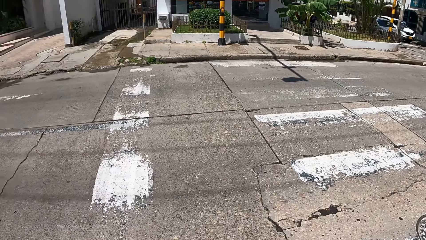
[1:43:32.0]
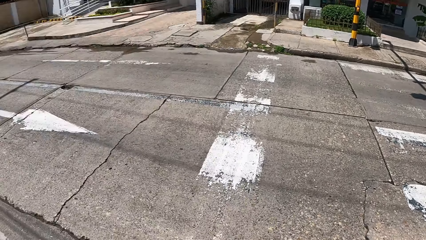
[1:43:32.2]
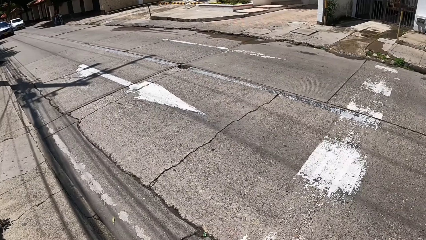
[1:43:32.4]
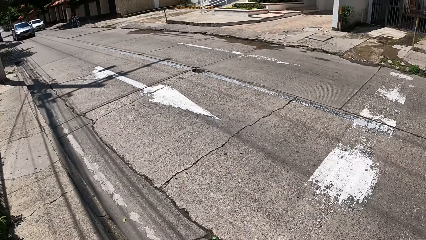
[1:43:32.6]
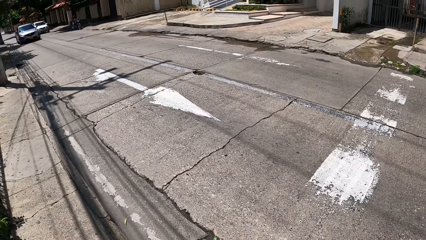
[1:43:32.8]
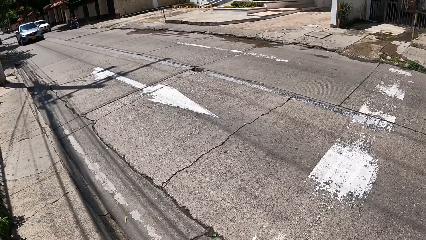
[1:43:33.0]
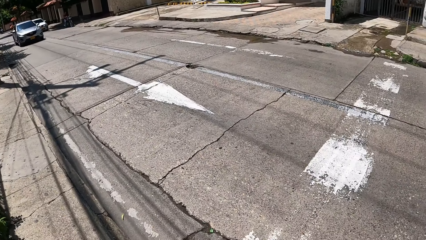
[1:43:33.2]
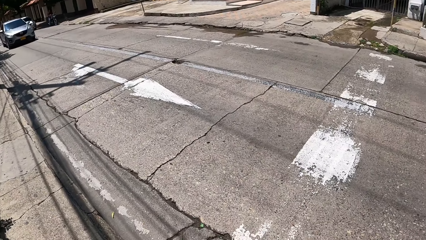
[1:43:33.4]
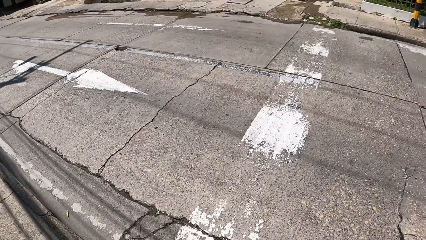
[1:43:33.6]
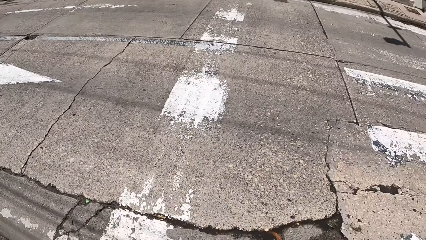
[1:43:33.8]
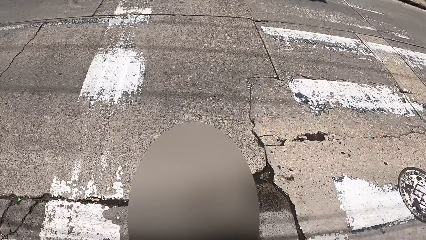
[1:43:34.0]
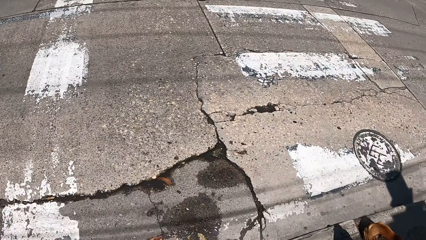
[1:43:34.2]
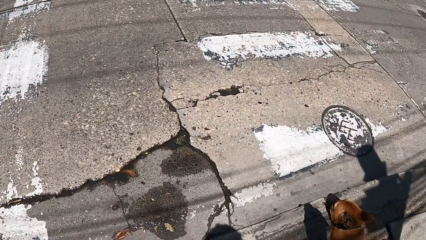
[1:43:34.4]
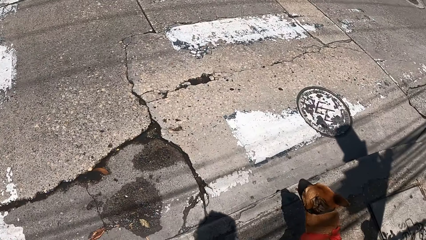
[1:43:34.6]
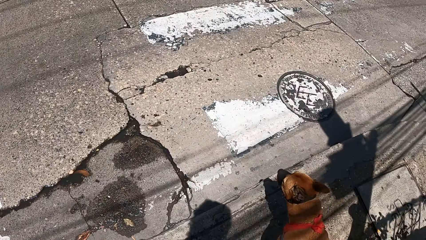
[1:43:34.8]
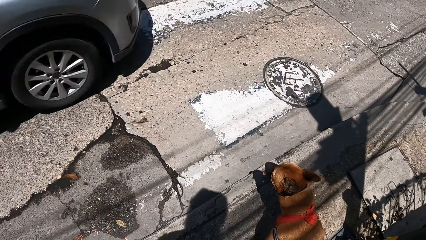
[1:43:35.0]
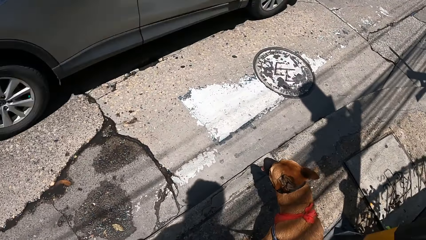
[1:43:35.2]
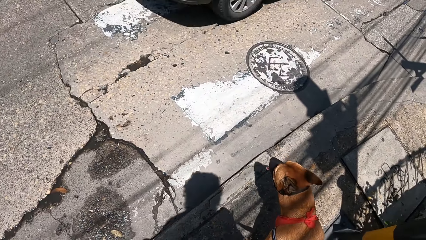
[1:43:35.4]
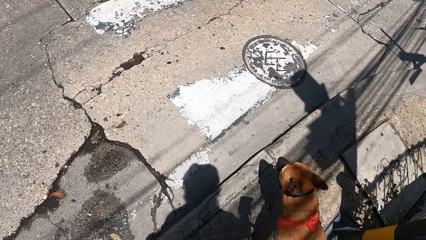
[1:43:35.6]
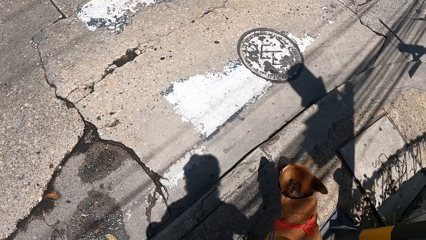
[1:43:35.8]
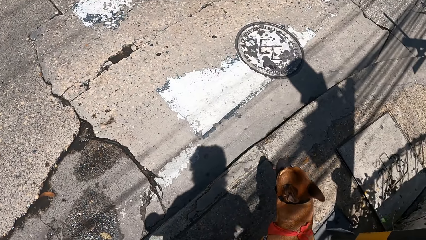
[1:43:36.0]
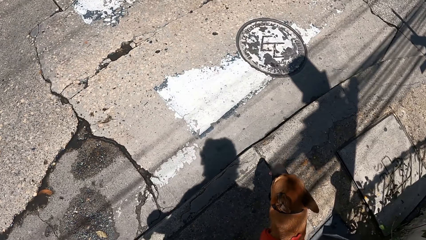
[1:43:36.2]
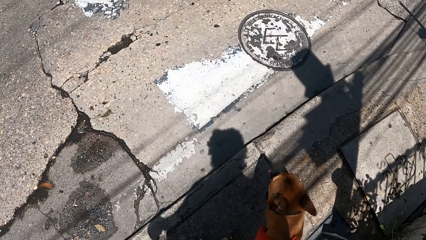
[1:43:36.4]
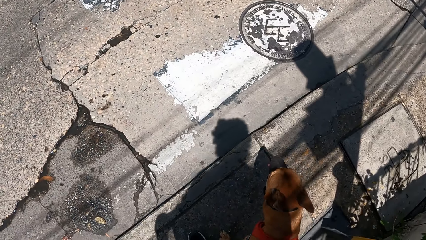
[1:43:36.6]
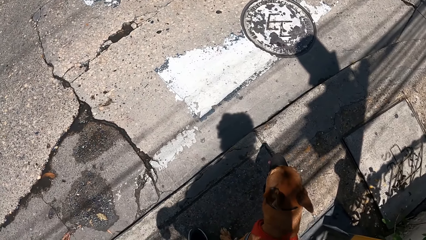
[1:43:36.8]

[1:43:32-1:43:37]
The camera wearer looks around the road.

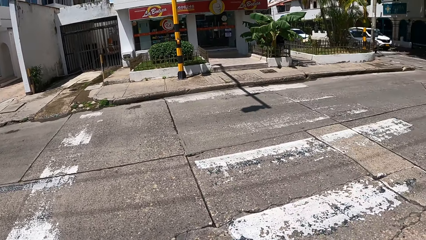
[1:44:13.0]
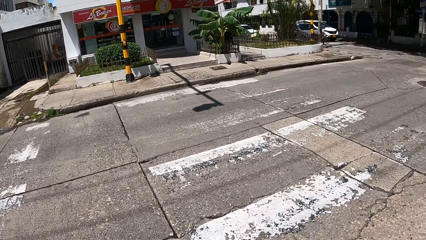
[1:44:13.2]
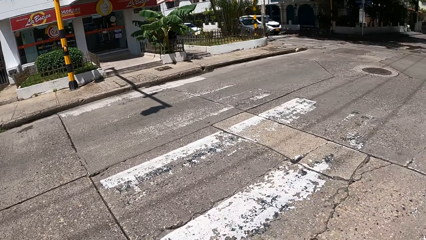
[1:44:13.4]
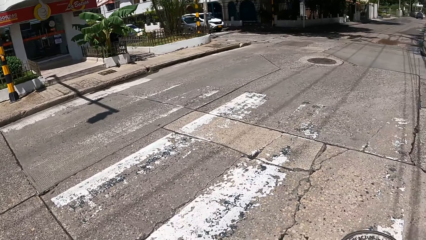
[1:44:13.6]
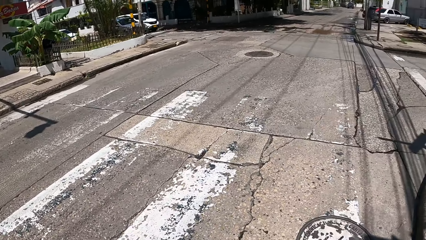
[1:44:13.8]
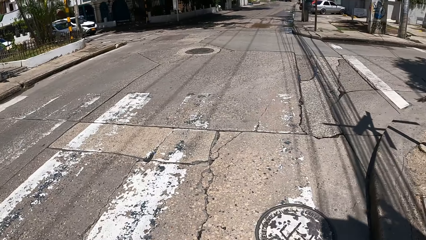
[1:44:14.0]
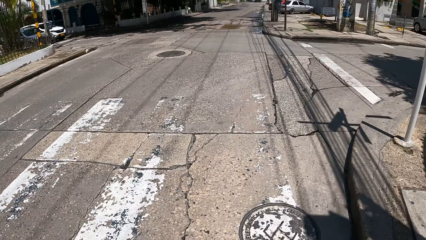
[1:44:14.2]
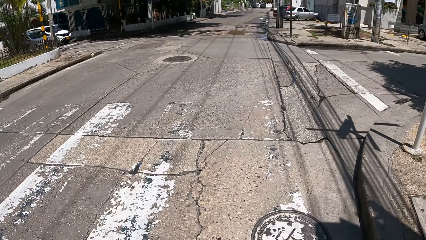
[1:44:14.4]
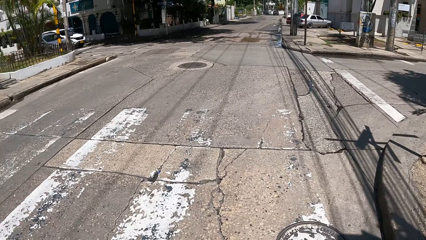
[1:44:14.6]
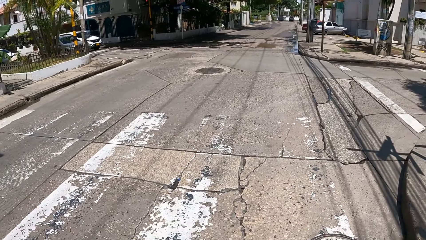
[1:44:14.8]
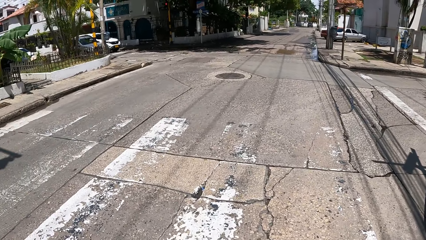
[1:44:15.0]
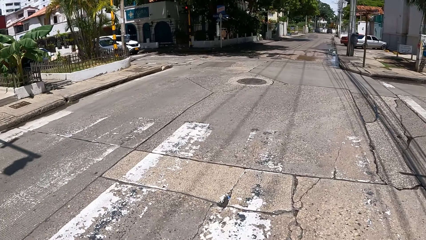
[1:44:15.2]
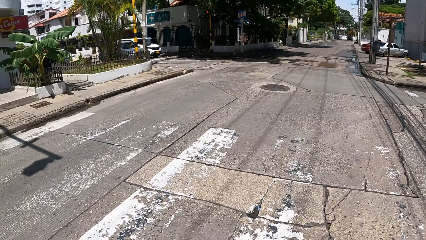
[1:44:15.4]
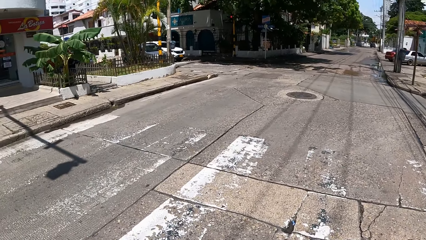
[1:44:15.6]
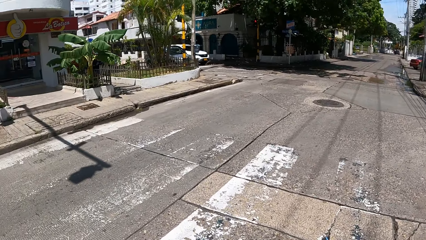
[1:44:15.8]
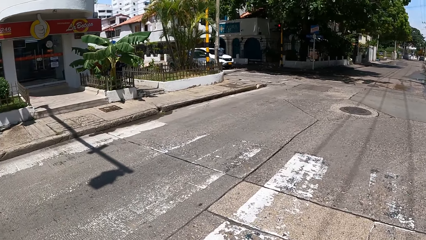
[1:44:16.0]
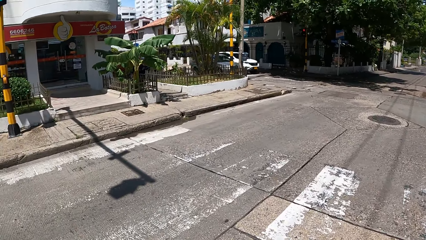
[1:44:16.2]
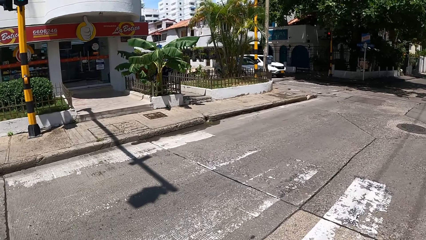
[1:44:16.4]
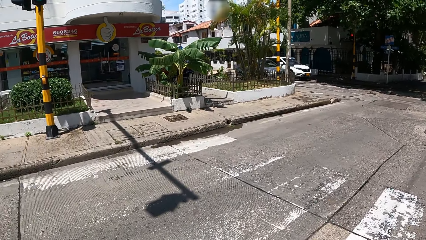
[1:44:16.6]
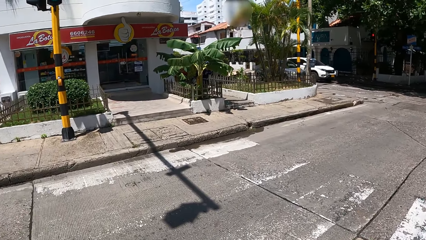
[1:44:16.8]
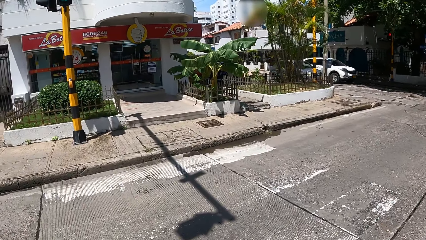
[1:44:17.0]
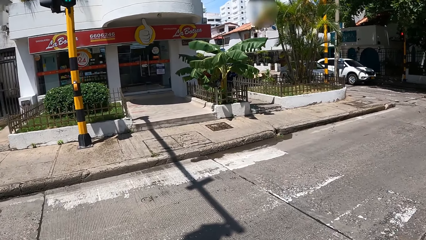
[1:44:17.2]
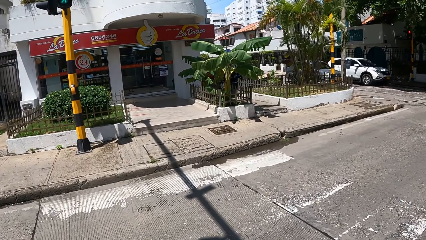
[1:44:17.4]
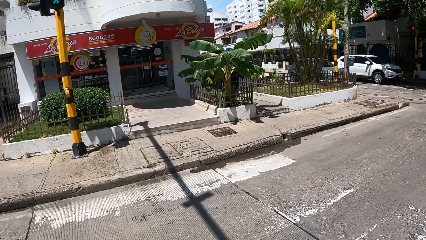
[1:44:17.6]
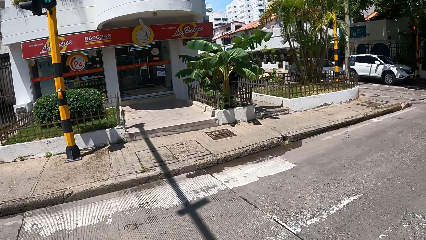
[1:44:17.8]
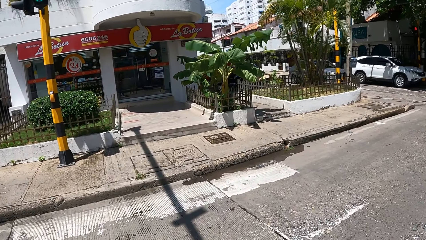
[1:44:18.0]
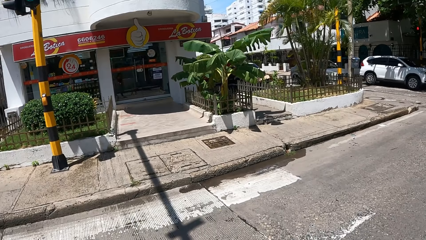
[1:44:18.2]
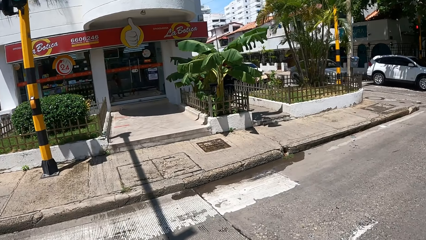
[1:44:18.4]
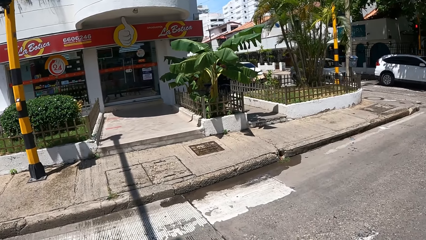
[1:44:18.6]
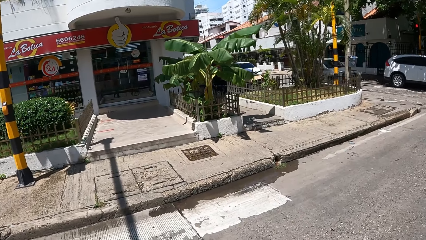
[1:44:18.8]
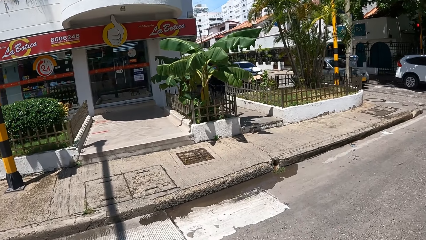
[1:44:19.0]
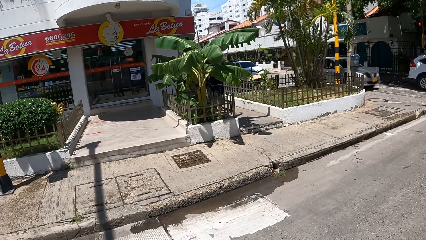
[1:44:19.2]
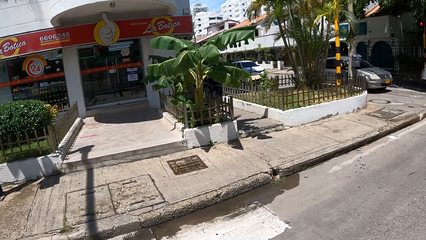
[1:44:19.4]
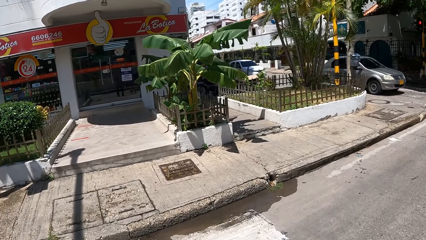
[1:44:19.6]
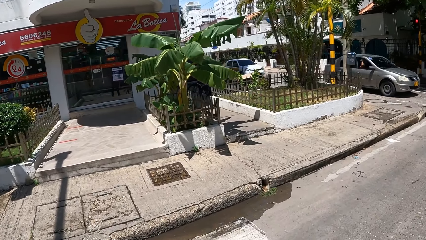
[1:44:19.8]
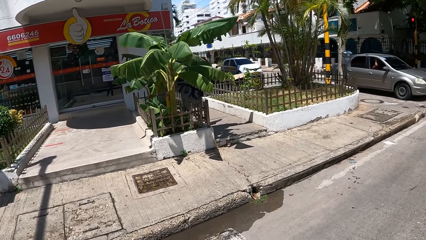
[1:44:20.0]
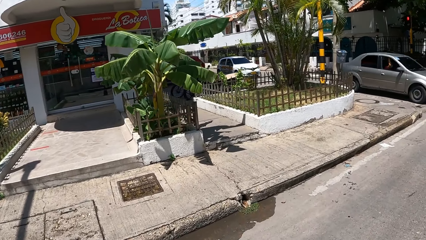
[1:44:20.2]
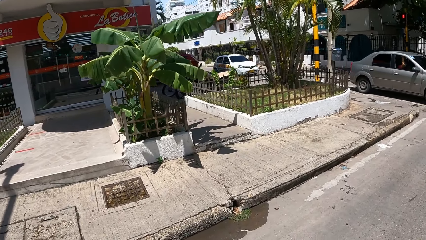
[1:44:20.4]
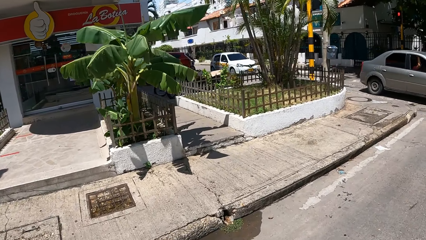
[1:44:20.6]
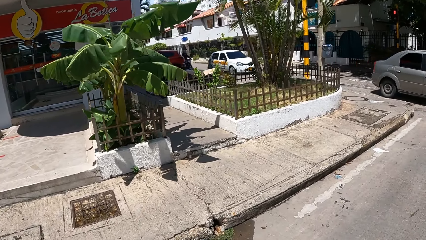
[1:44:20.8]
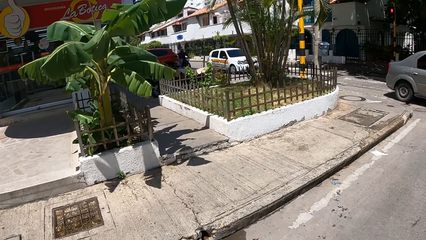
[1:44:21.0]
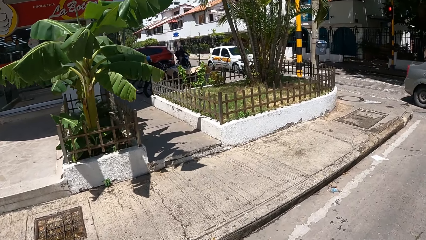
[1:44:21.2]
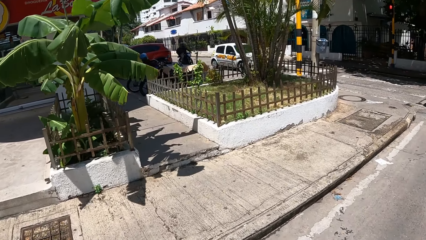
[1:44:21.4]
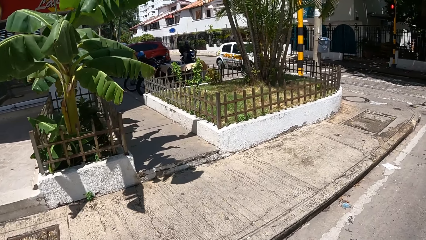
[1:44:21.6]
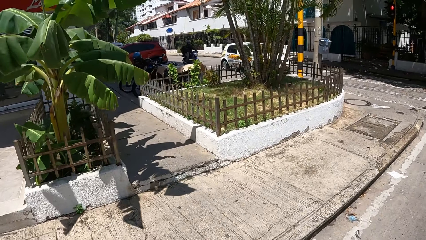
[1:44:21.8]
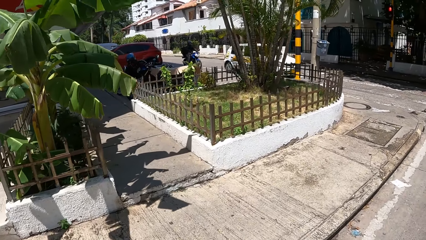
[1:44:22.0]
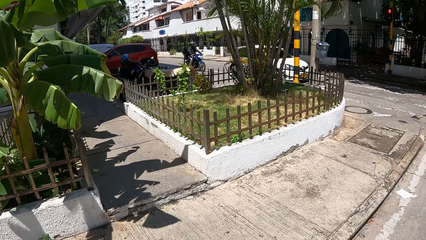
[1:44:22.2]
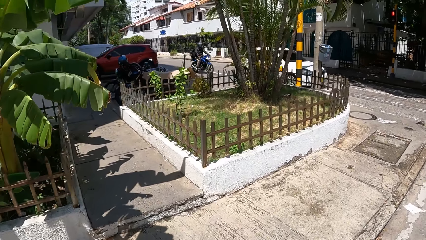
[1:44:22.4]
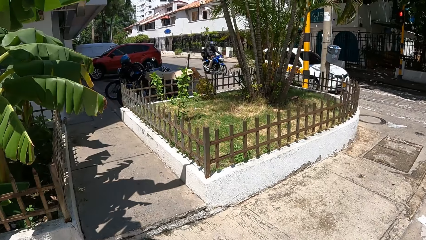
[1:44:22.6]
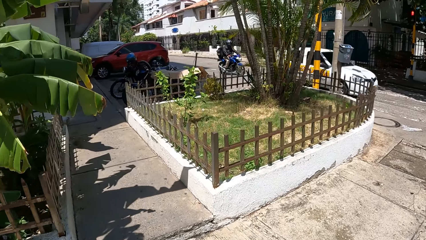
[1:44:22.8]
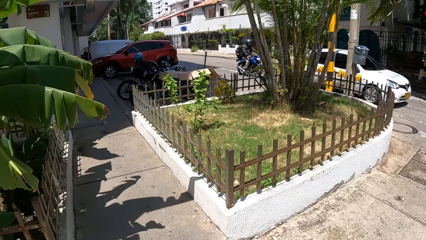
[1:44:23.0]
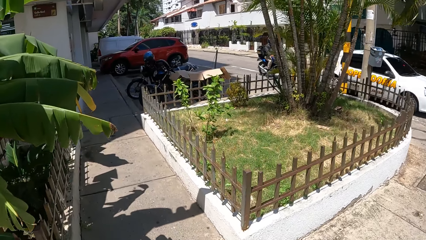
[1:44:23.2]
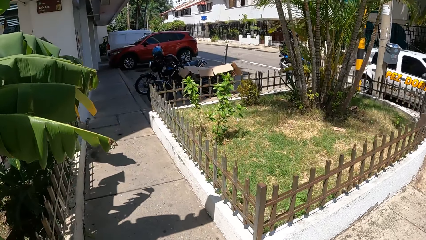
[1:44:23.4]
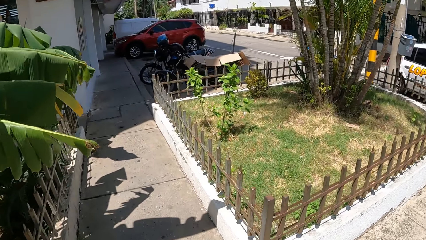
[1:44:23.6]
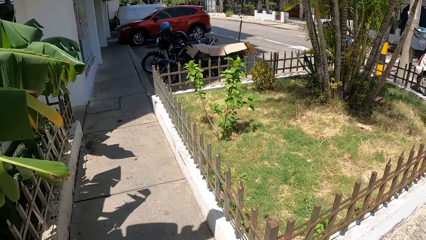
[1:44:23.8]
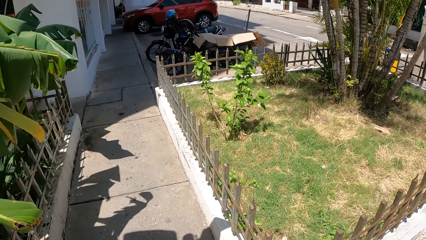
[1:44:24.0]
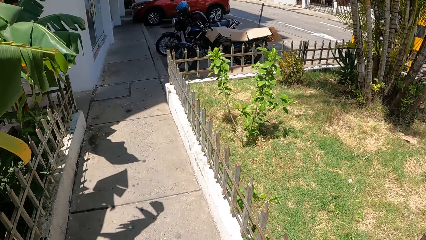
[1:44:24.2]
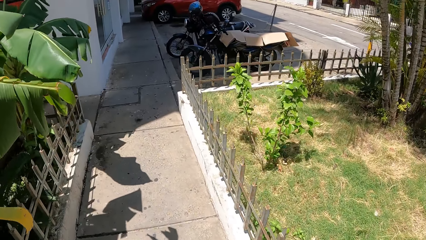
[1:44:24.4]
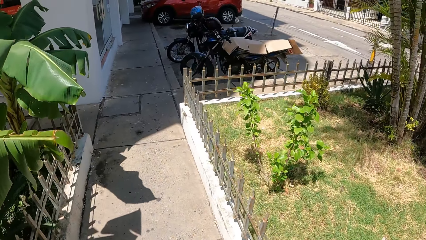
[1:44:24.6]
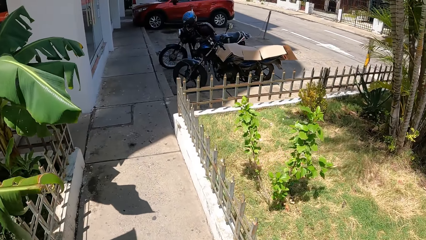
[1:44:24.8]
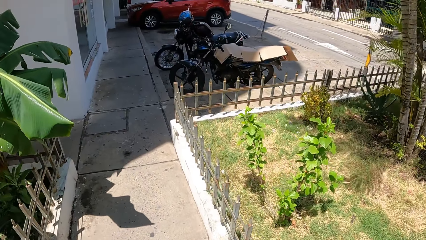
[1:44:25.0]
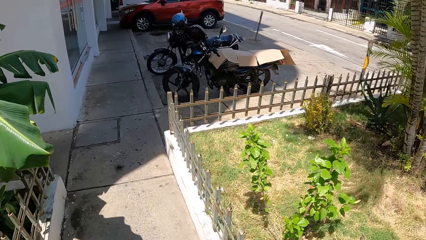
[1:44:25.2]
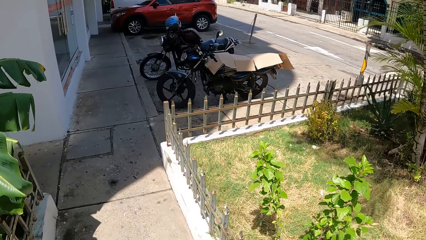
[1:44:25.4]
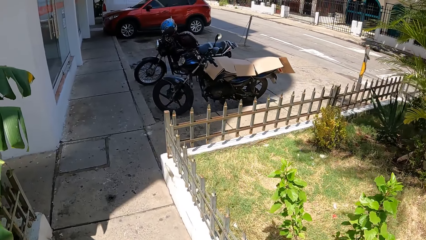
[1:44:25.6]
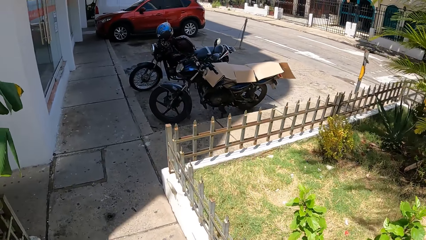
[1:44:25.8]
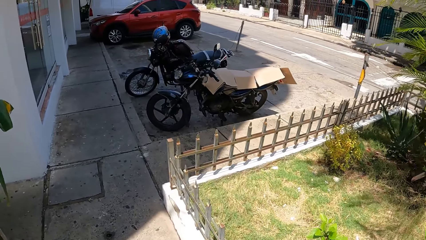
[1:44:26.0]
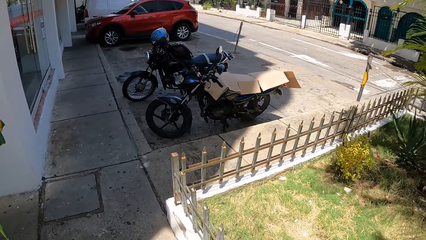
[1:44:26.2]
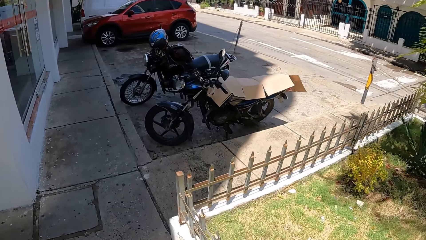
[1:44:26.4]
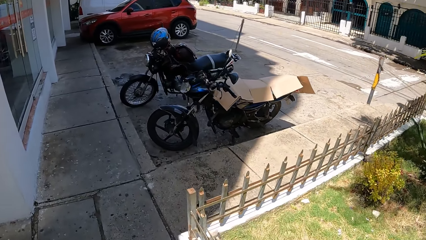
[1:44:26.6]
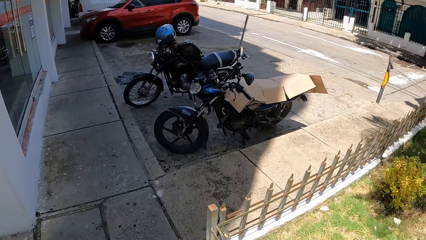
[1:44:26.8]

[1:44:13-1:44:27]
The camera wearer crosses the road with the dog. They walk around. They walk the dog.
